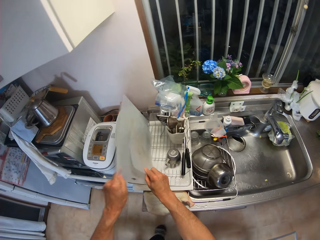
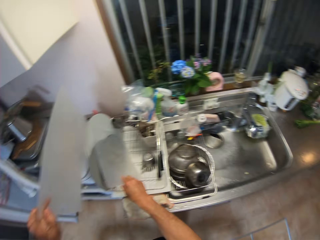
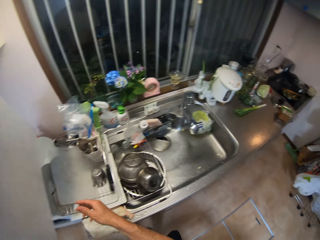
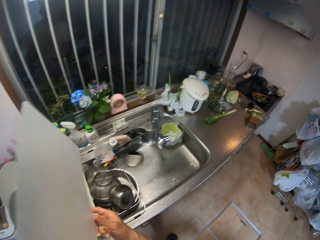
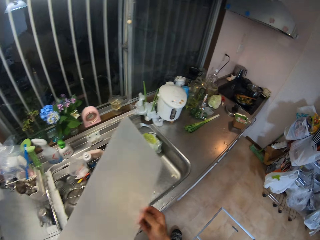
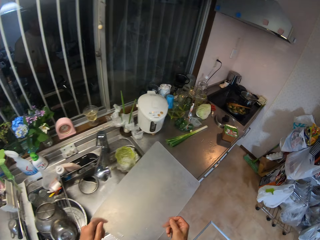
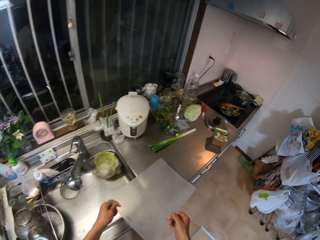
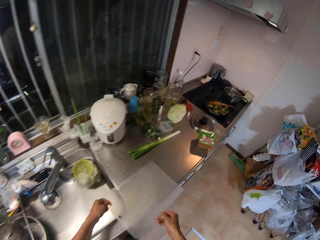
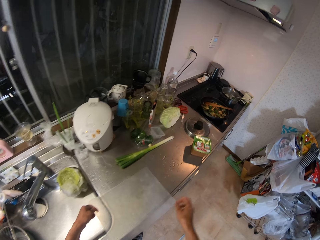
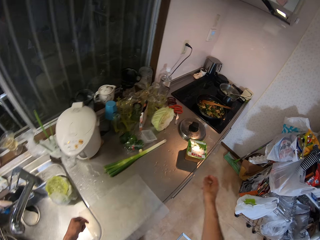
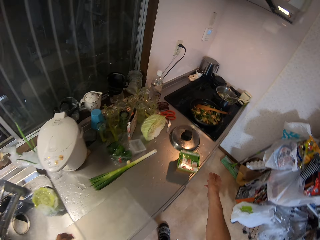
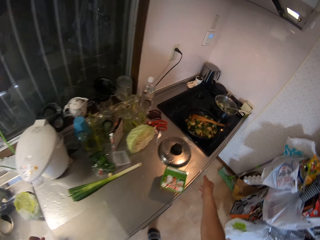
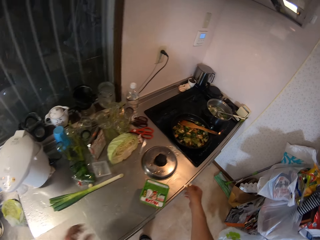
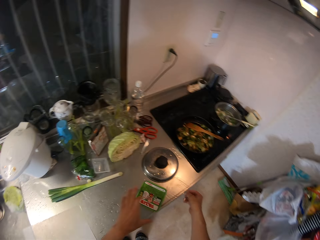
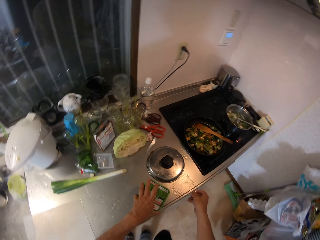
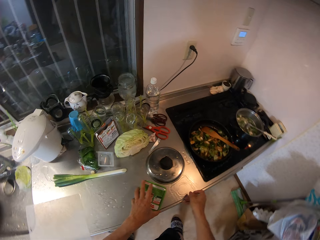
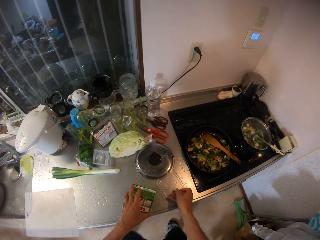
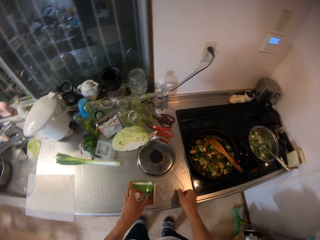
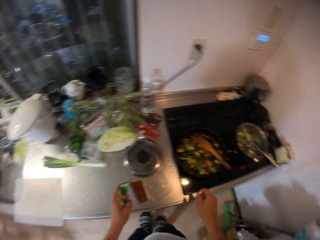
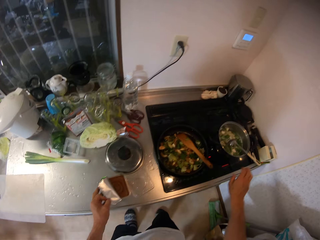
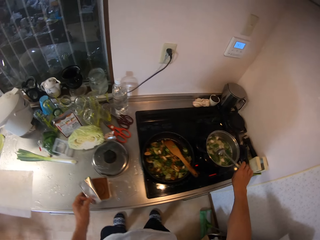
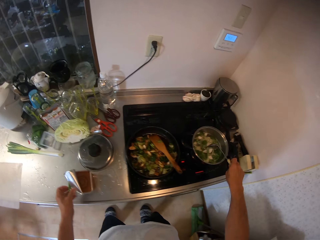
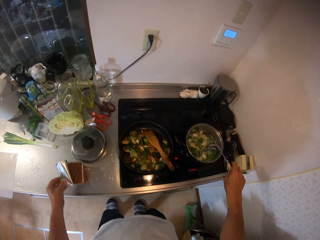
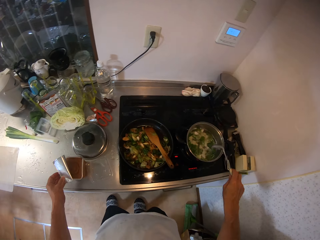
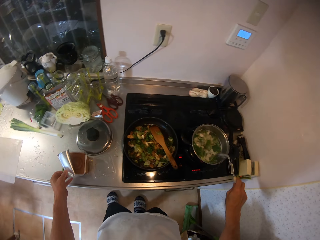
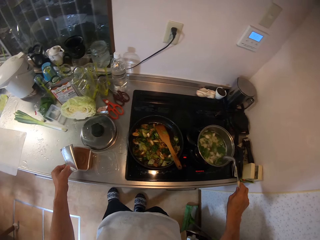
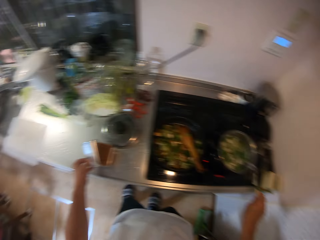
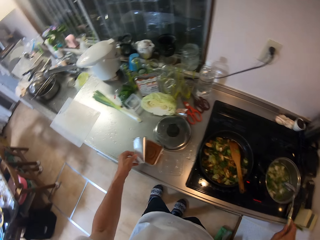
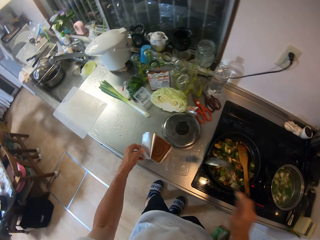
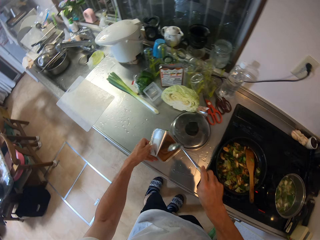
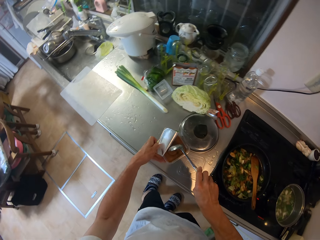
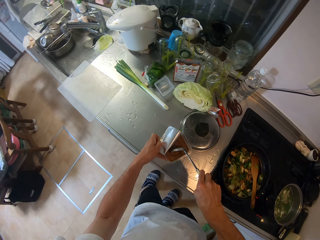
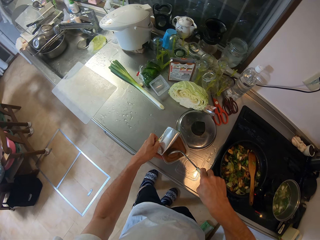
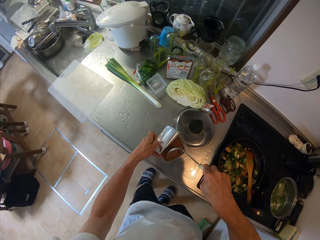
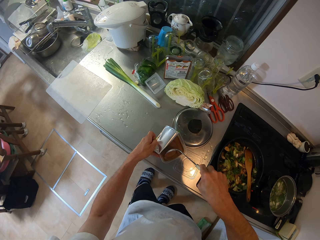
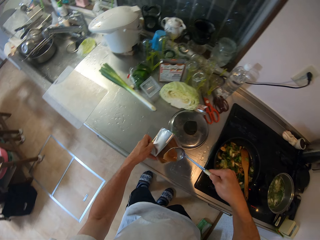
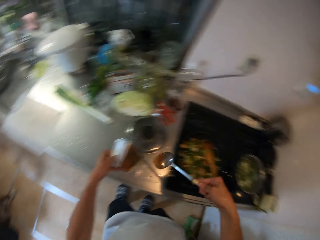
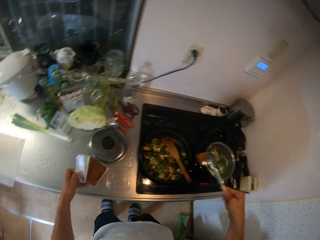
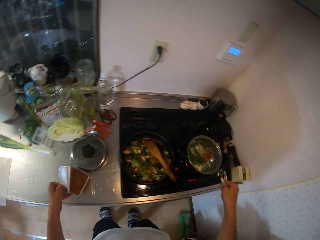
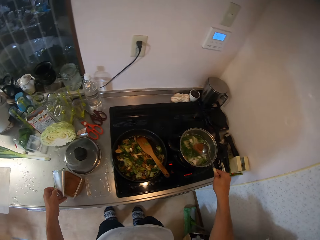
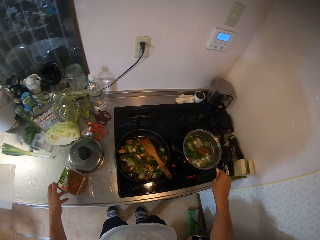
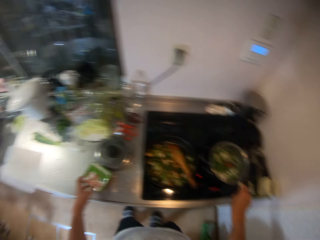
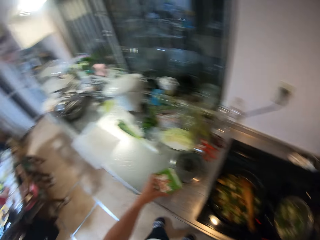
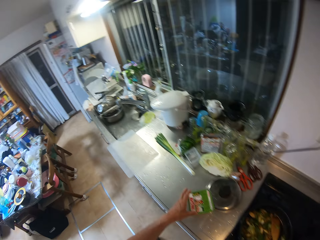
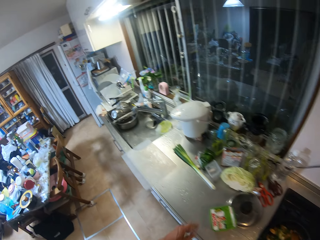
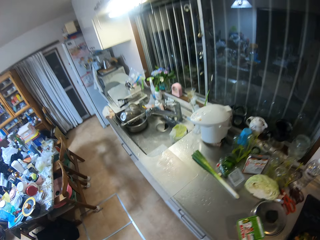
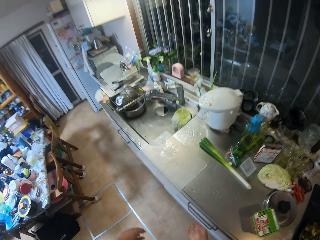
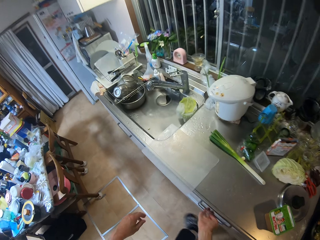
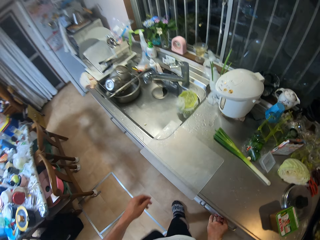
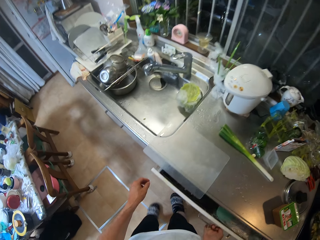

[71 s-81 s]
The camera wearer lifts up one table mat from the plate rack. He moves with the table mat to the kitchen worktop. He drops the table mat on the kitchen worktop. He moves a transparent cover on the kitchen worktop with his right hand. He opens a plastic of condiment. He removes a spoon from a pot of soup on the cooker. He scoops some condiment with the spoon. He pours the condiment into the food. He closes the plastic of condiment with his left hand.

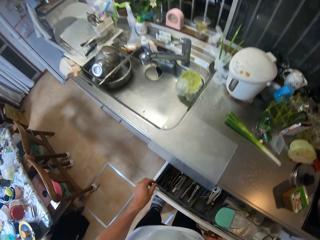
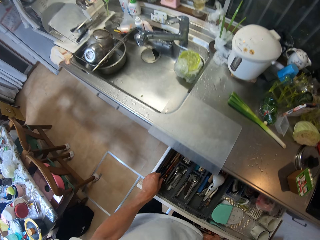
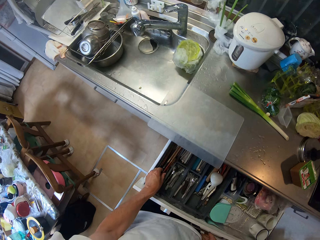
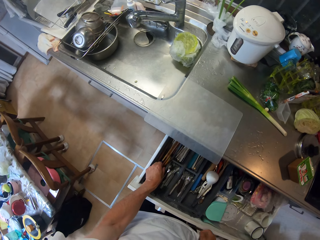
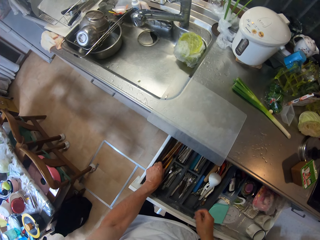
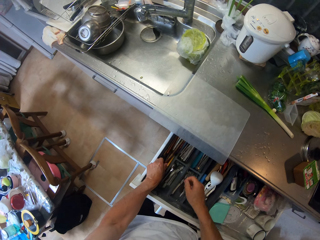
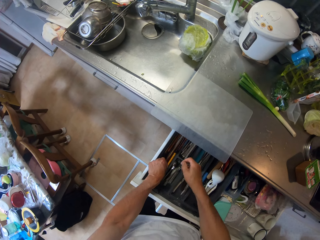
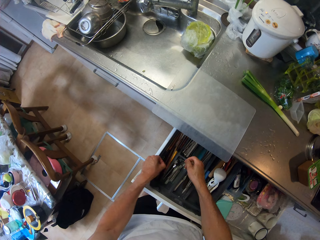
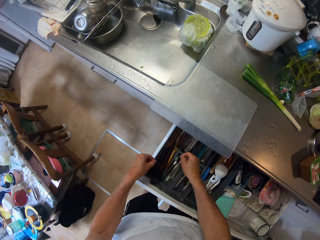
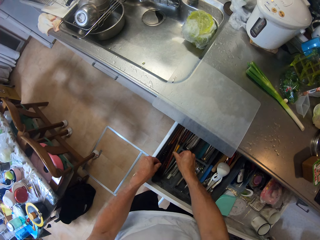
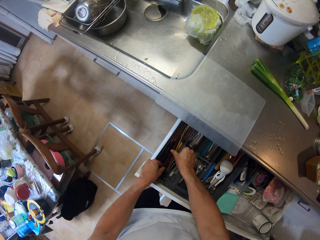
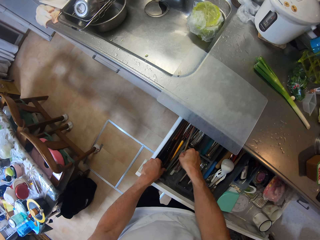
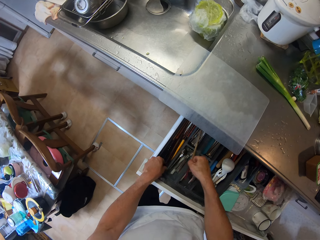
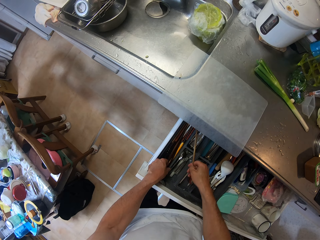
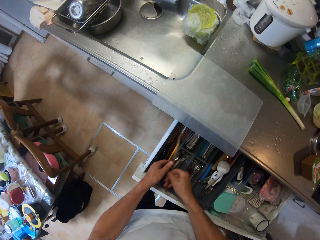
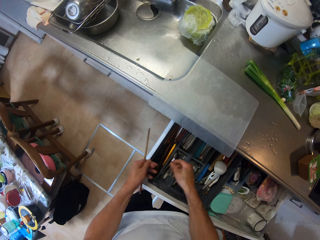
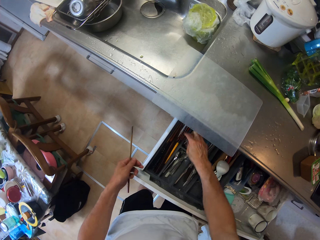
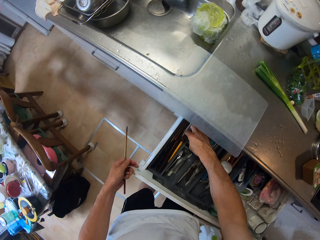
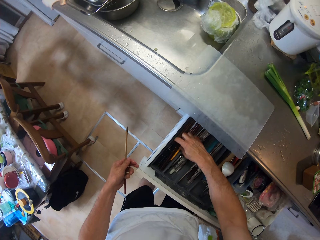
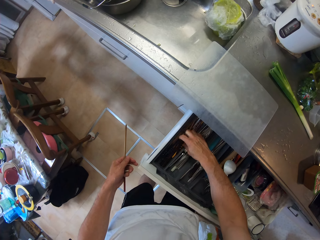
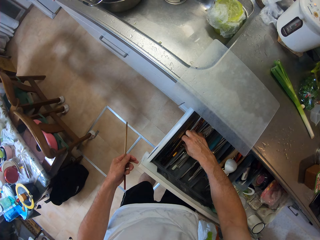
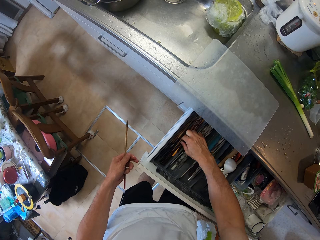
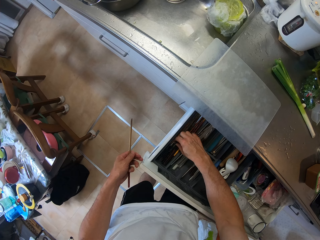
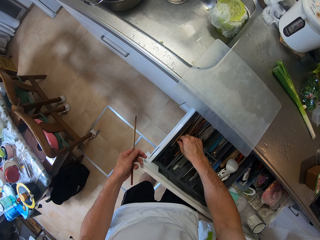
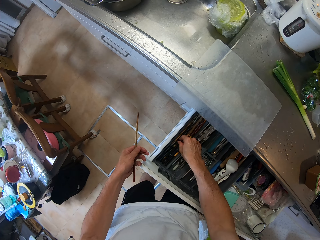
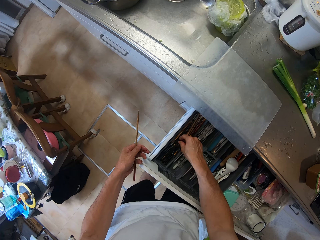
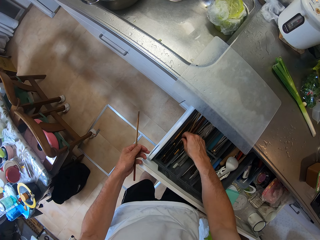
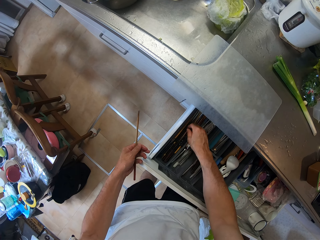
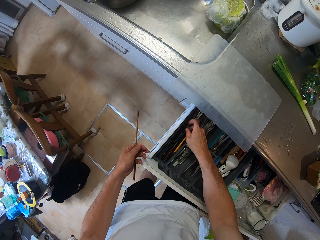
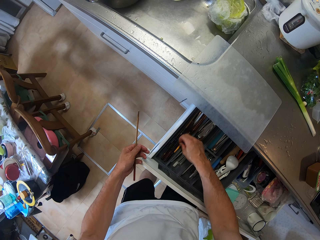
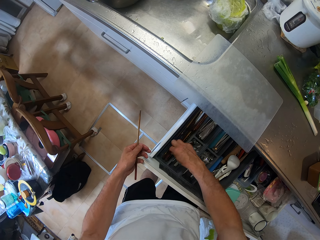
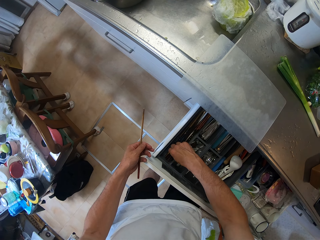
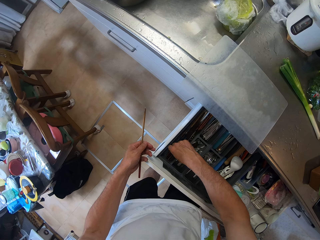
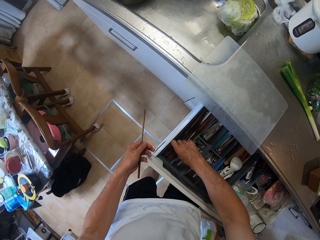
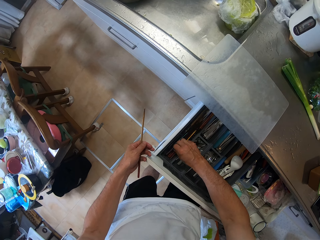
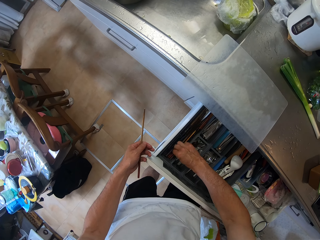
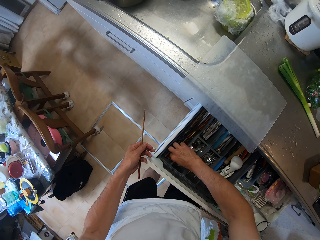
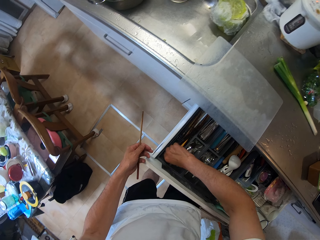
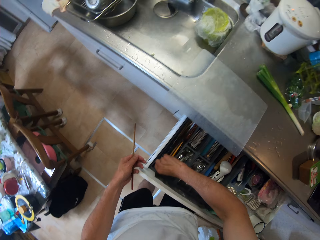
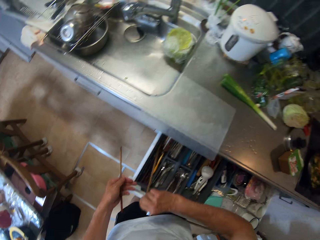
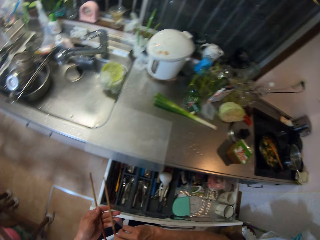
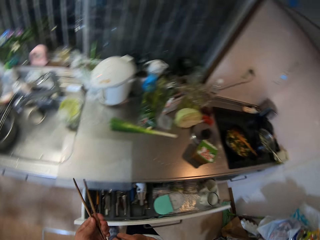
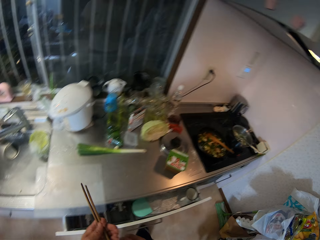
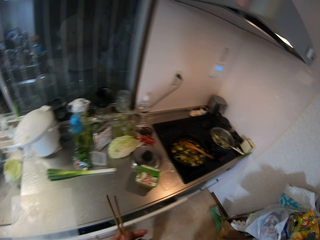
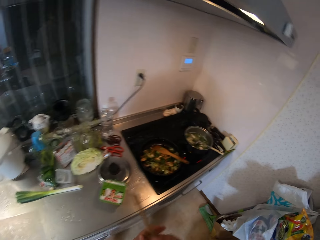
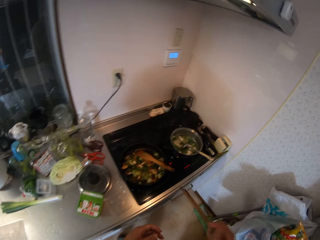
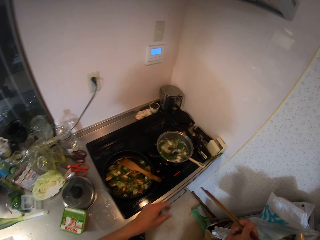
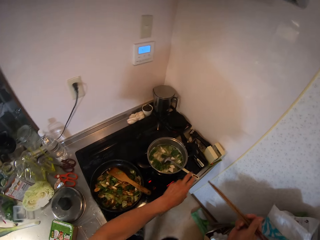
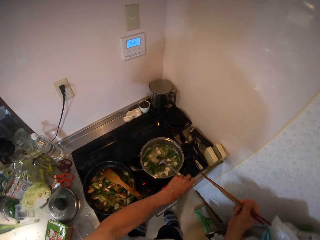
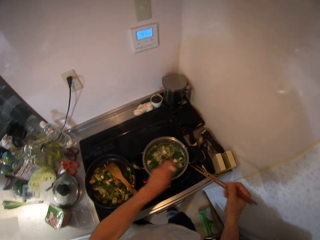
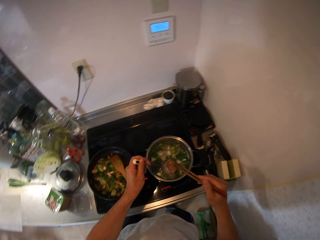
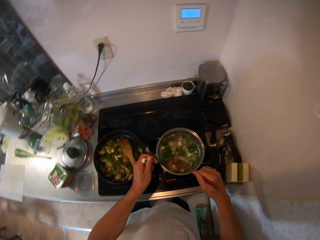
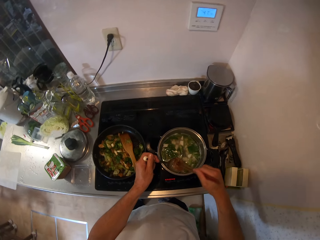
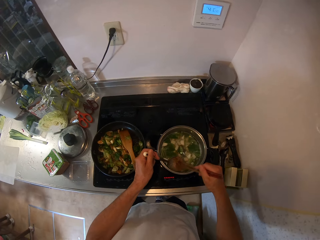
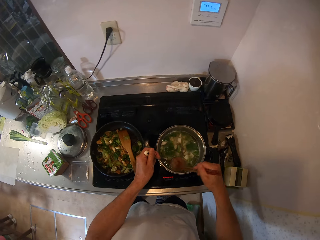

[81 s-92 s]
The camera wearer opens a kitchen drawer. He picks up a chopstick from the kitchen drawer. He searches through the kitchen drawer. He picks up a chopstick from the kitchen drawer. He closes the kitchen drawer. He moves towards the cooker with the chopsticks. He lifts the spoon in the pot with his left hand. He stirs the food with the chopsticks.
